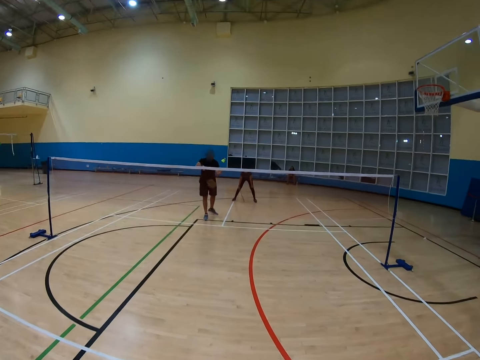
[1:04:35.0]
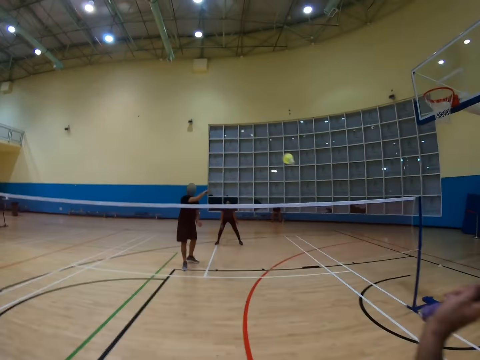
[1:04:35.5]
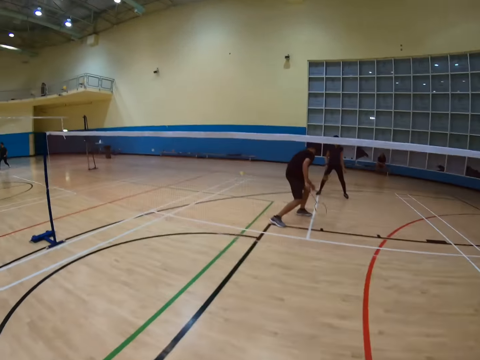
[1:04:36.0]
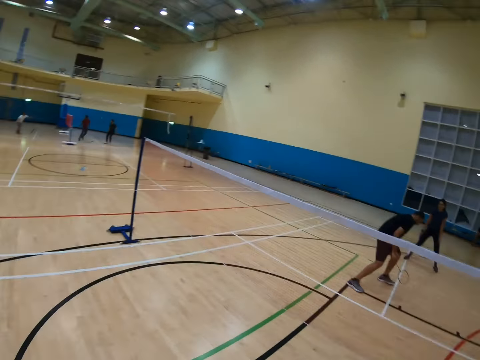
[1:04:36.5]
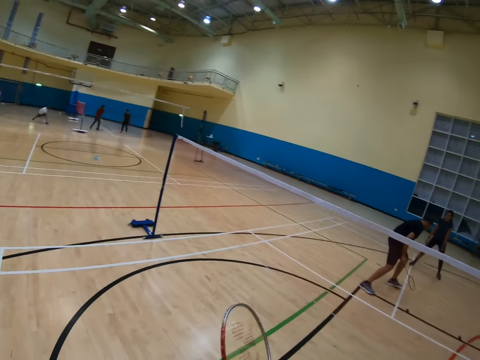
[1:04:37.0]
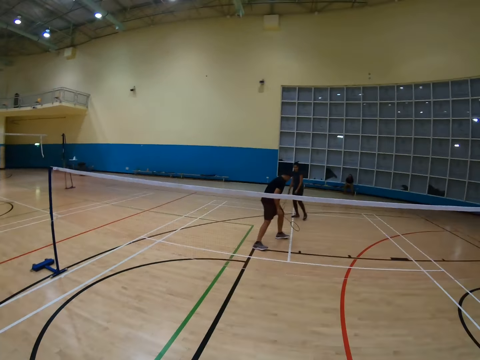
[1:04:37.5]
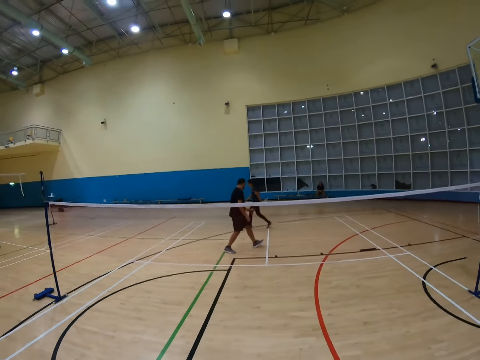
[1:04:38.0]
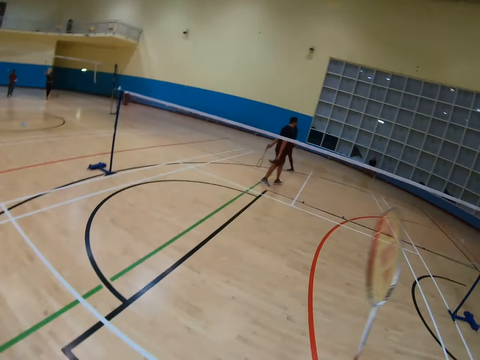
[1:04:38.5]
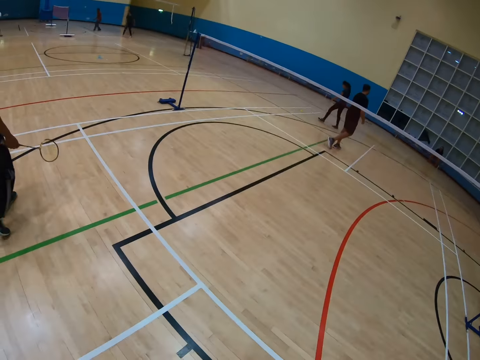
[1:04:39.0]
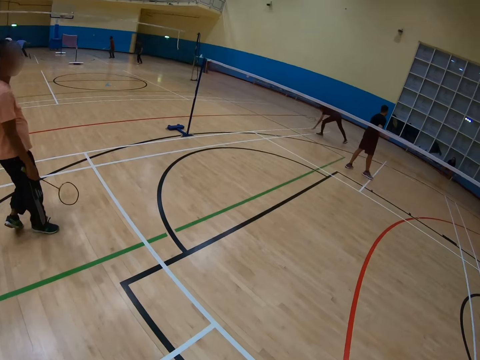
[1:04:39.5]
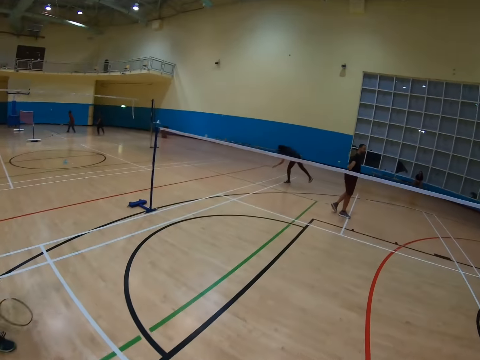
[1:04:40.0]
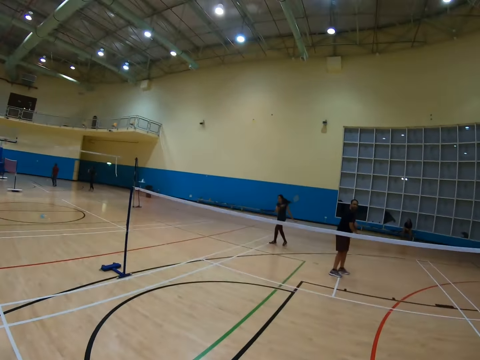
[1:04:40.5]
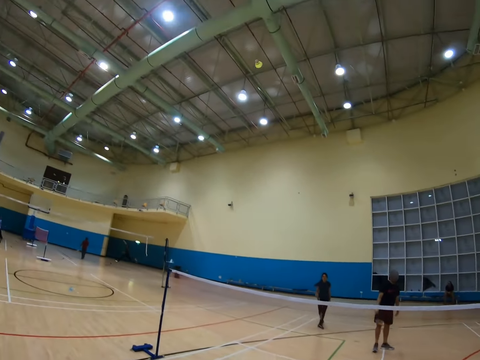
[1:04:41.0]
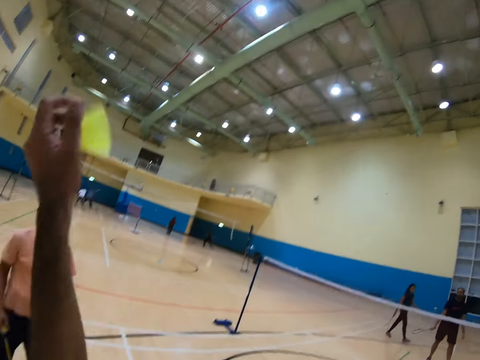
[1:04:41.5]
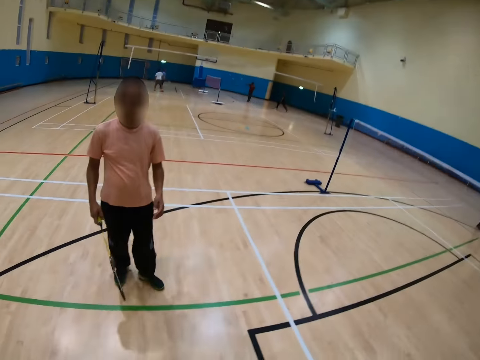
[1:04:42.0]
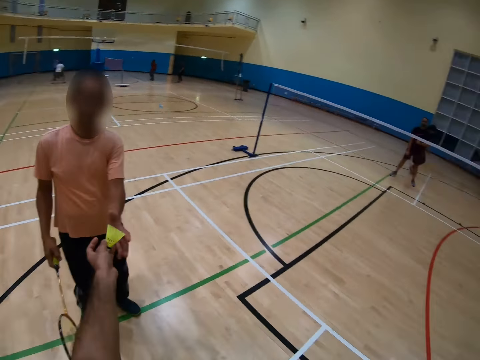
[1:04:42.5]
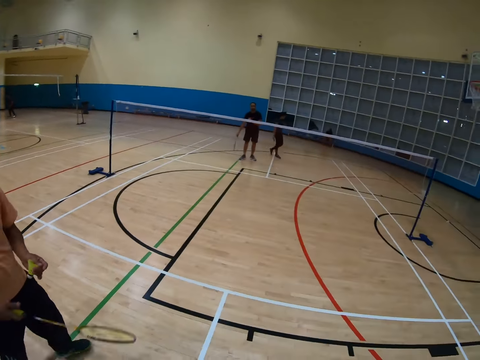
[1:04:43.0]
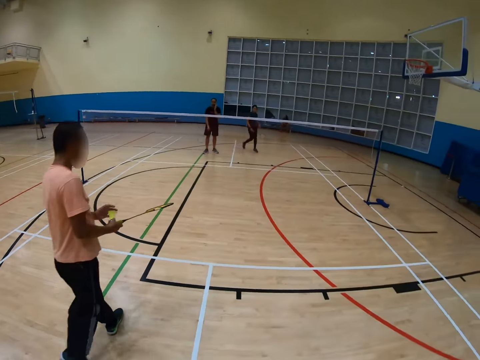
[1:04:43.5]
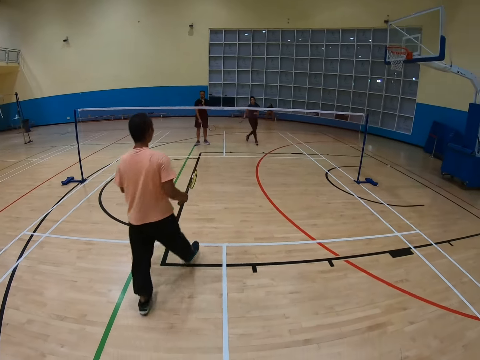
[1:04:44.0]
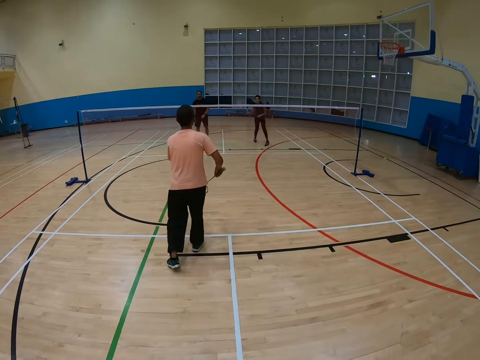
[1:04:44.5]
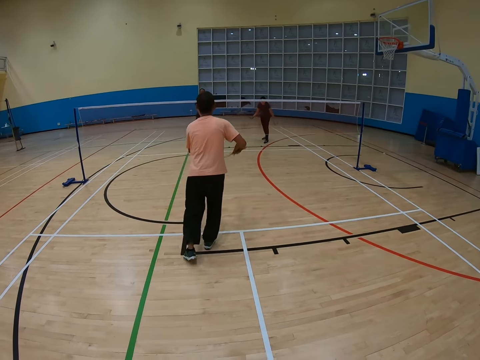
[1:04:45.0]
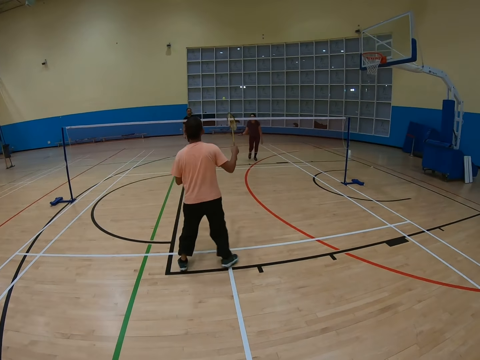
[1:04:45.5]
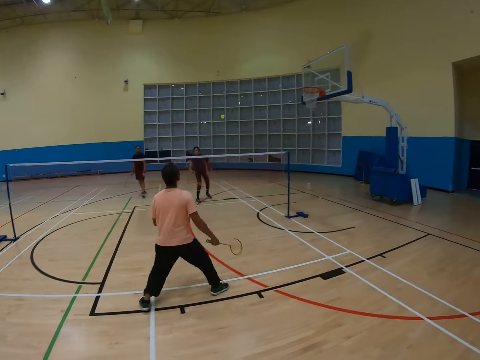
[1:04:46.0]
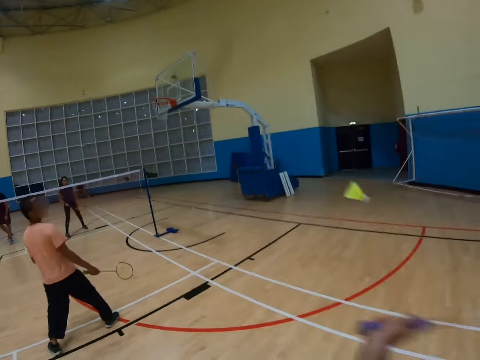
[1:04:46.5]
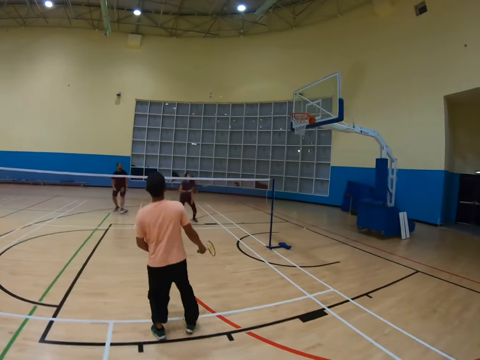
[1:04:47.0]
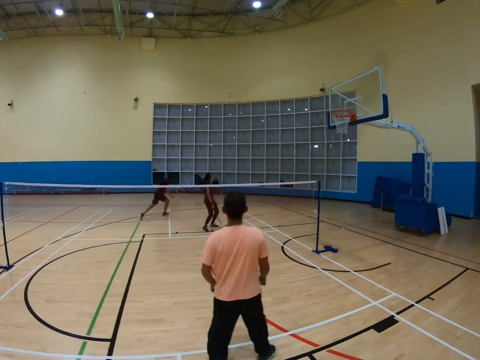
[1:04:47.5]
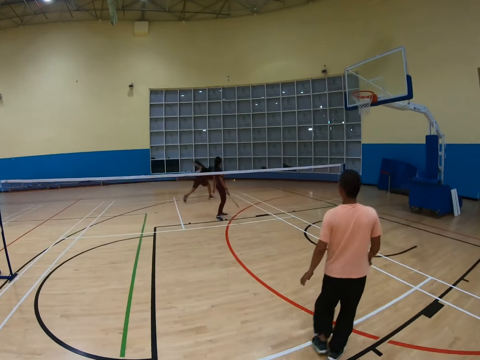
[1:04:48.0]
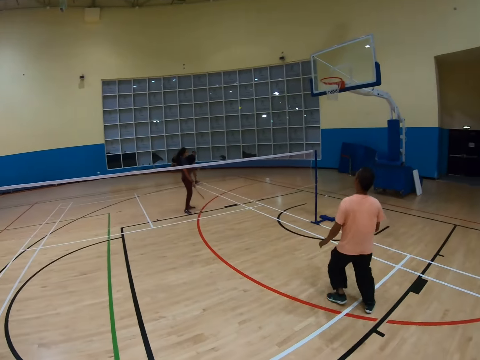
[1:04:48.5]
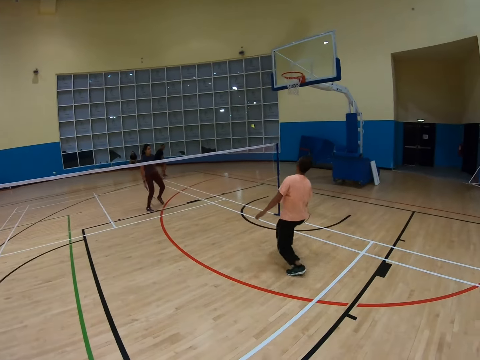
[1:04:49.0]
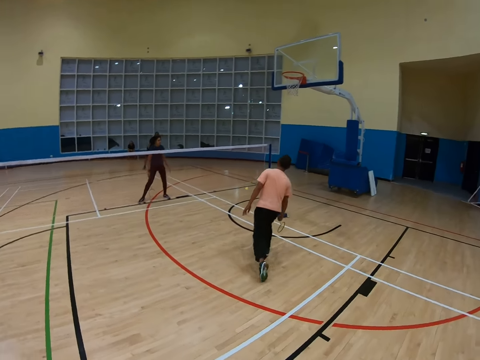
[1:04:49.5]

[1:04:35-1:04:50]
A man hits a shuttlecock with a racket. The camera wearer hits the shuttlecock with a racket. They turn around. The man holds a racket. The camera wearer turns around. They hold the shuttlecock. Another man holds a racket. The camera wearer turns around. The other man hits the shuttlecock with a racket. The camera wearer hits the shuttlecock with the racket.

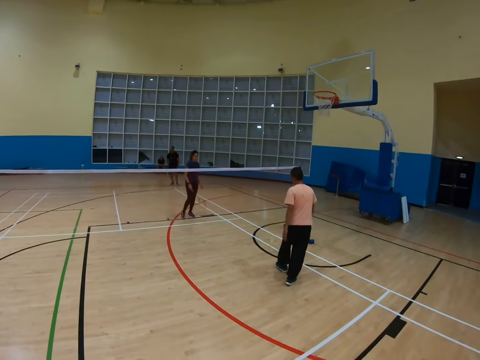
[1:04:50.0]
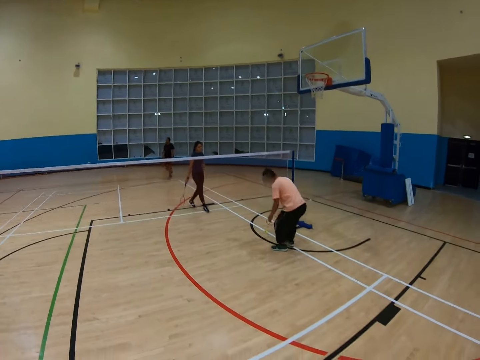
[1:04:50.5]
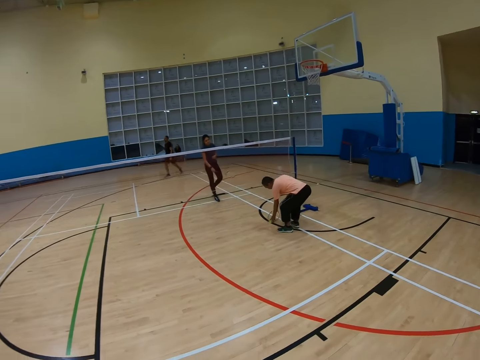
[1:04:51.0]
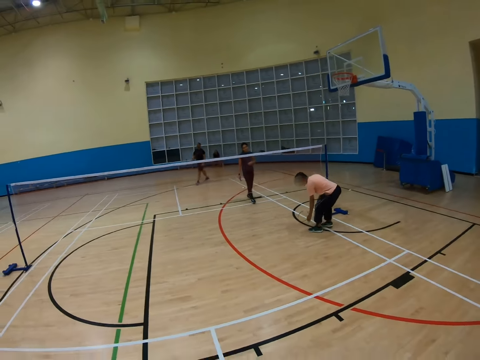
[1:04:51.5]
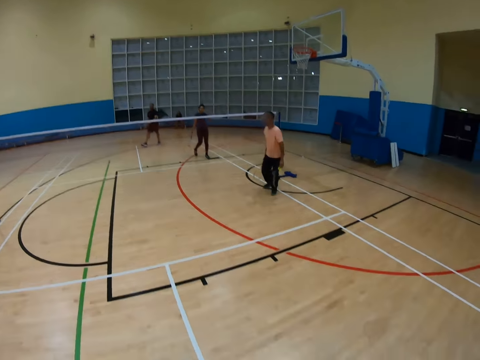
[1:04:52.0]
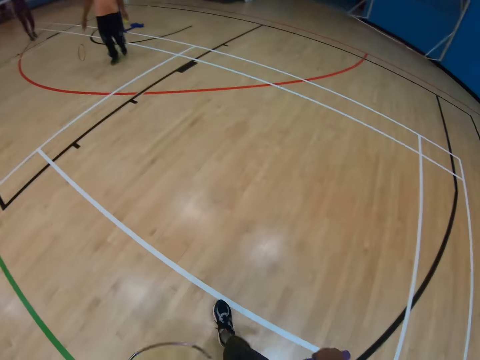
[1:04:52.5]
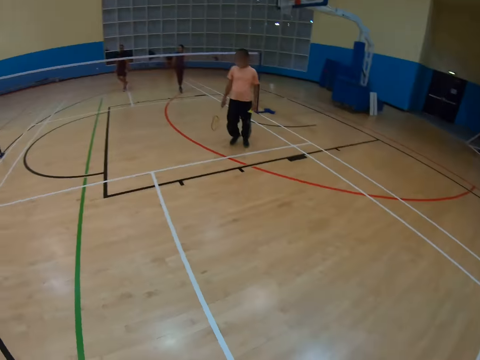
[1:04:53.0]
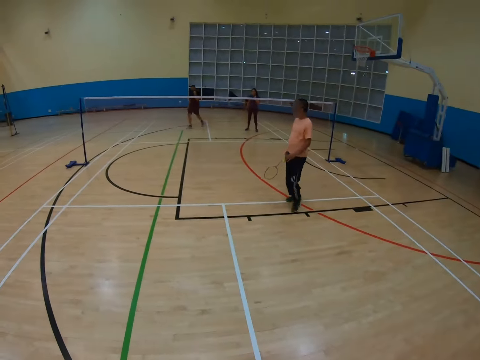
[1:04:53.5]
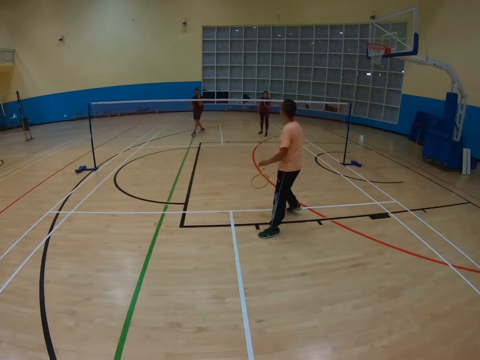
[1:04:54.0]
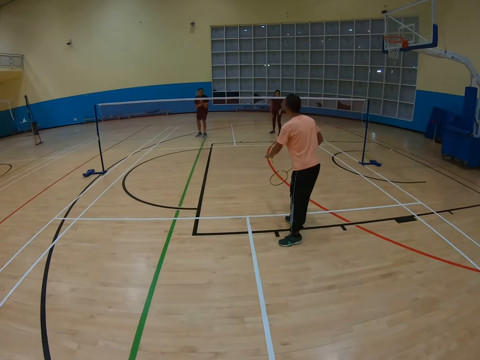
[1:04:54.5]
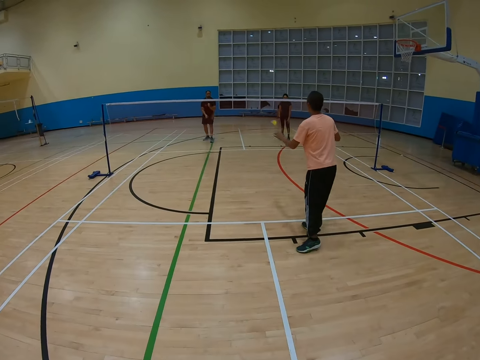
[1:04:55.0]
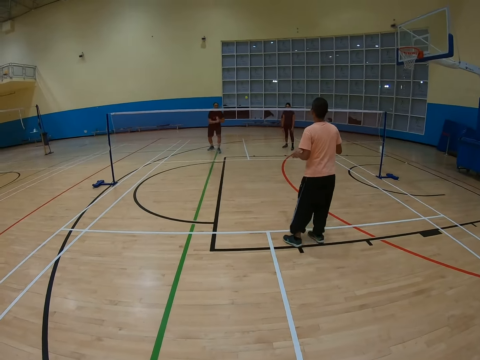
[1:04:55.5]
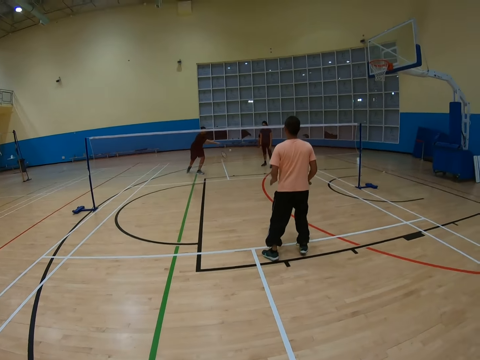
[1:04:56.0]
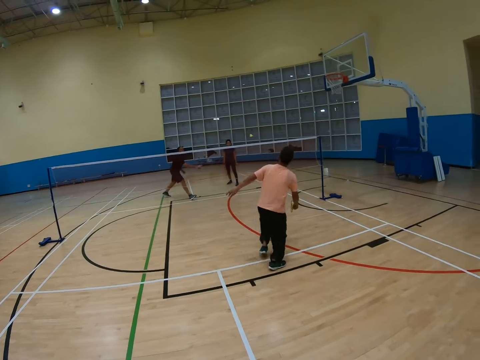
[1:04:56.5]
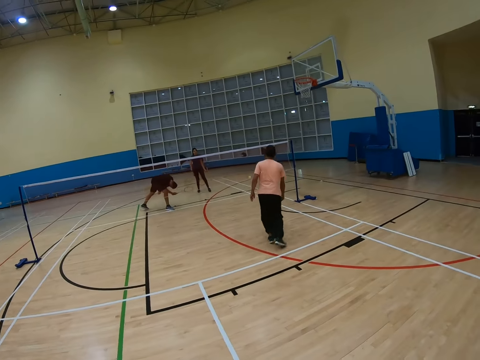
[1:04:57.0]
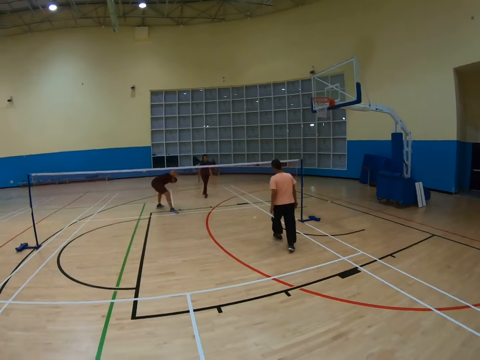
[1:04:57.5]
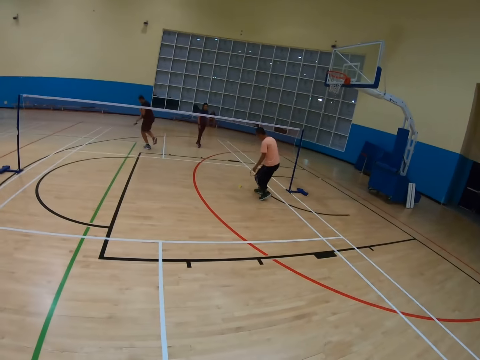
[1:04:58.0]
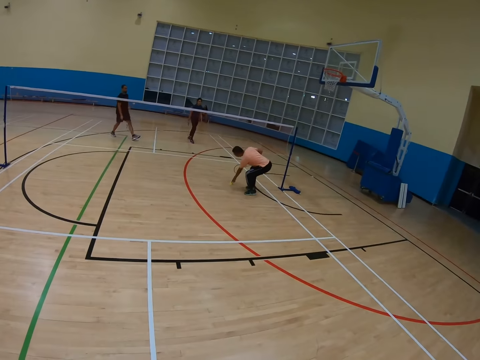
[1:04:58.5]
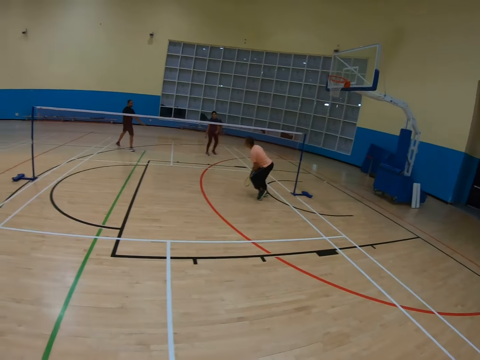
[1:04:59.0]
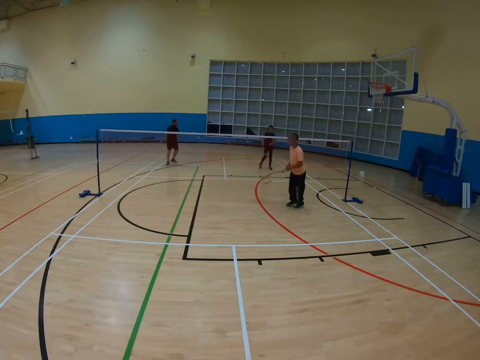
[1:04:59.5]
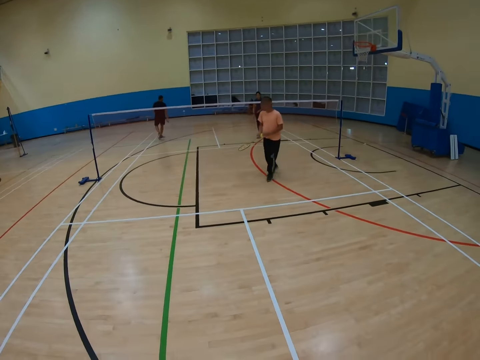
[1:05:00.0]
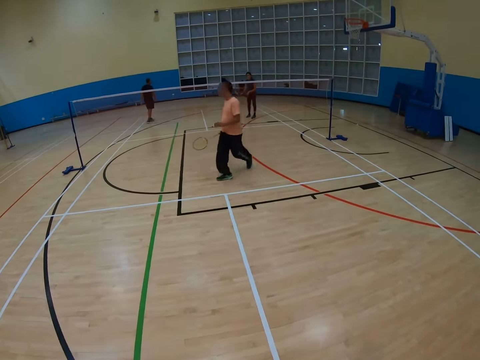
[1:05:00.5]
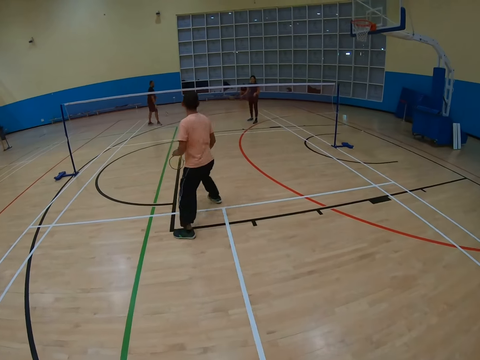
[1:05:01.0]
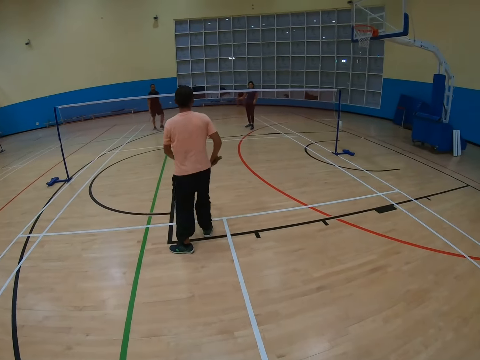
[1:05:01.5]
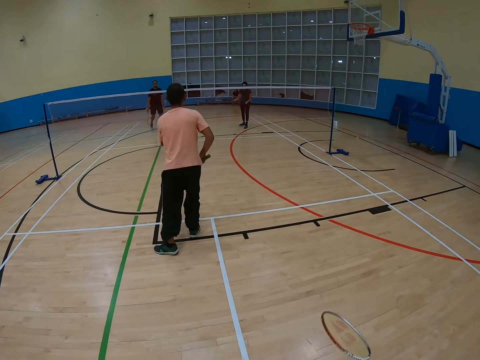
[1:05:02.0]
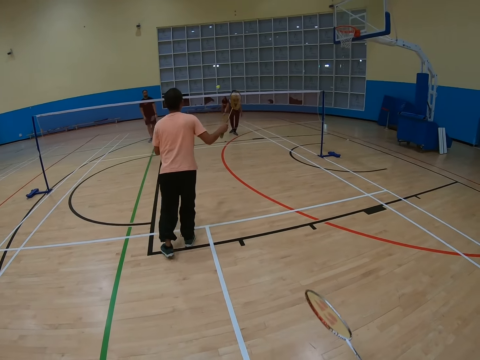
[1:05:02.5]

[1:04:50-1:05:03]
A man bends down and walks around. The camera wearer turns around. The man hits a shuttlecock with a racket. Another man hits the shuttlecock with a racket. The first man moves around. The other man bends down. The first man moves around, bends down and walks around.
